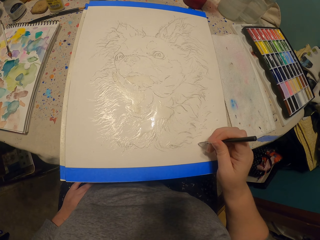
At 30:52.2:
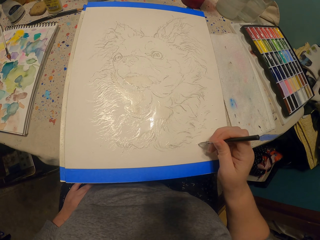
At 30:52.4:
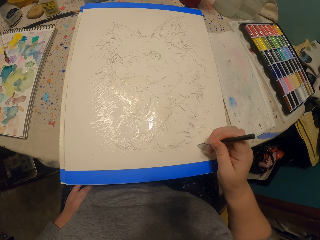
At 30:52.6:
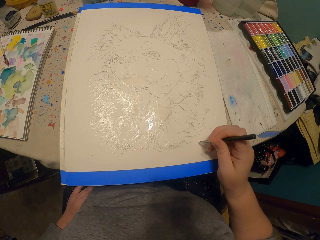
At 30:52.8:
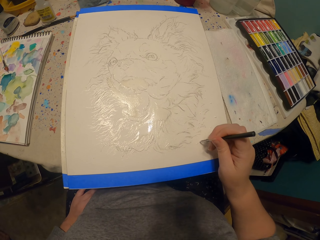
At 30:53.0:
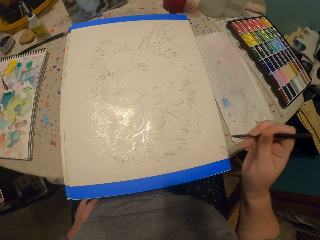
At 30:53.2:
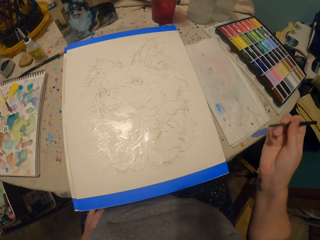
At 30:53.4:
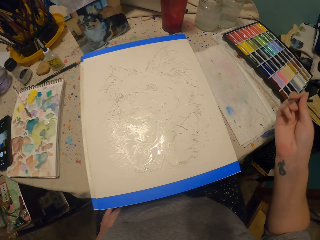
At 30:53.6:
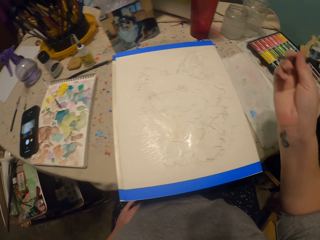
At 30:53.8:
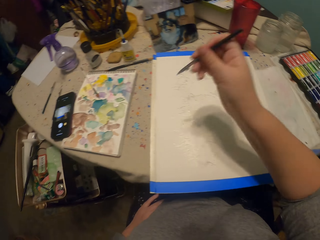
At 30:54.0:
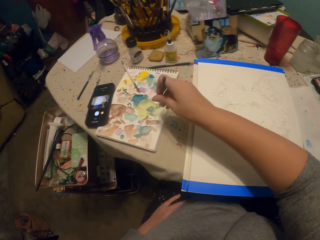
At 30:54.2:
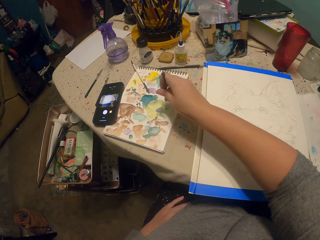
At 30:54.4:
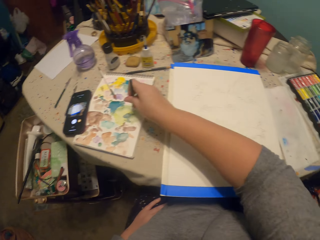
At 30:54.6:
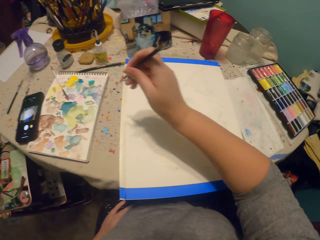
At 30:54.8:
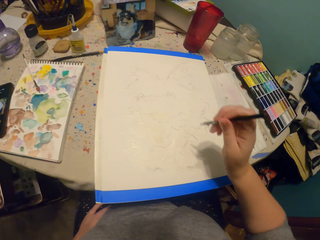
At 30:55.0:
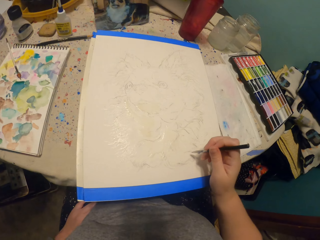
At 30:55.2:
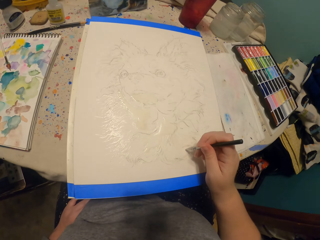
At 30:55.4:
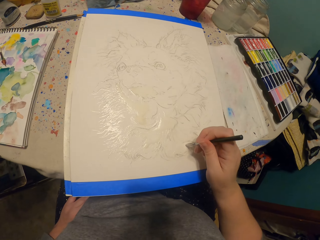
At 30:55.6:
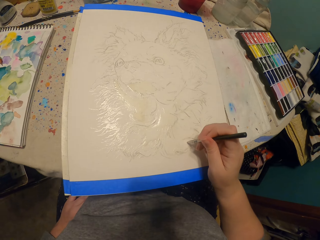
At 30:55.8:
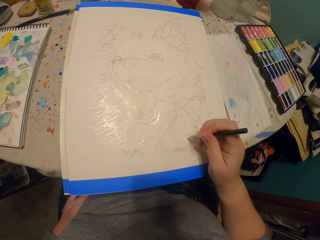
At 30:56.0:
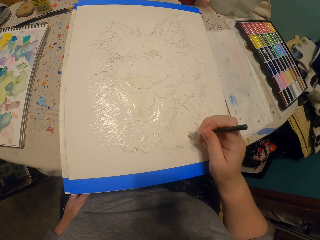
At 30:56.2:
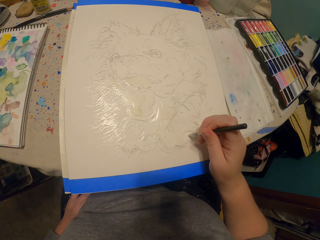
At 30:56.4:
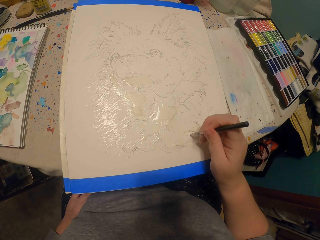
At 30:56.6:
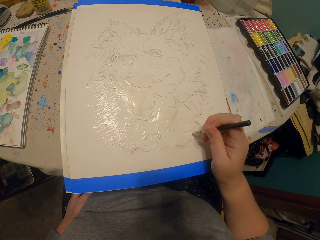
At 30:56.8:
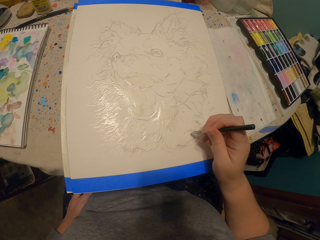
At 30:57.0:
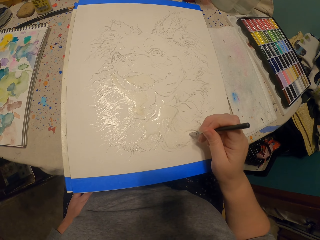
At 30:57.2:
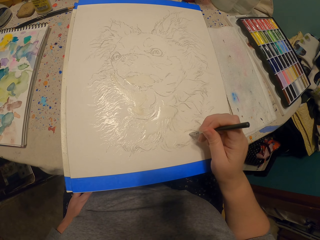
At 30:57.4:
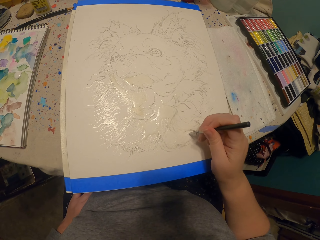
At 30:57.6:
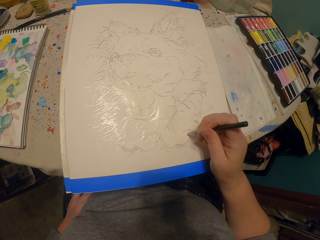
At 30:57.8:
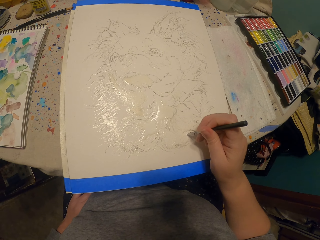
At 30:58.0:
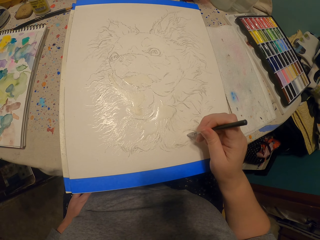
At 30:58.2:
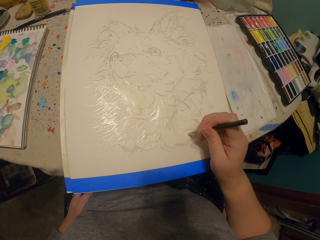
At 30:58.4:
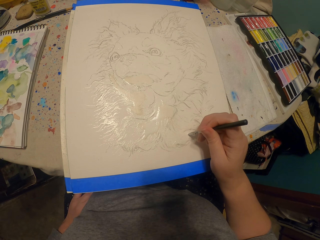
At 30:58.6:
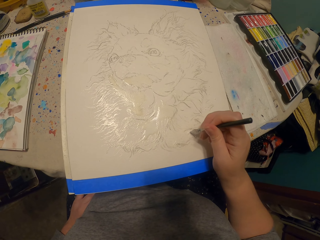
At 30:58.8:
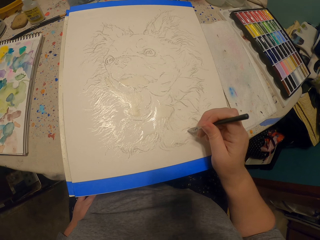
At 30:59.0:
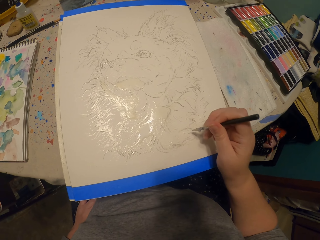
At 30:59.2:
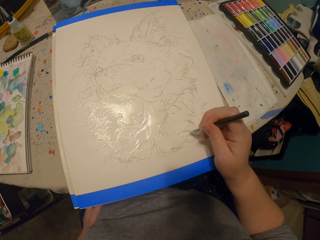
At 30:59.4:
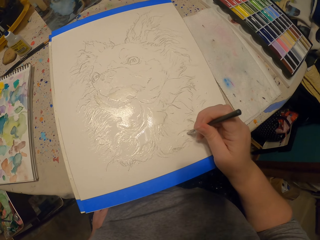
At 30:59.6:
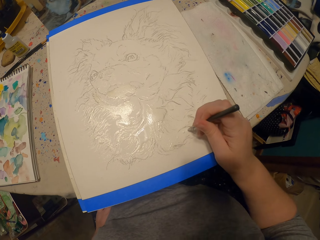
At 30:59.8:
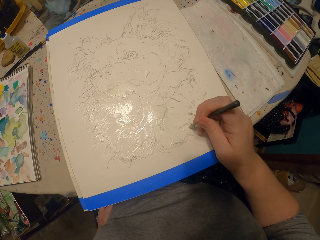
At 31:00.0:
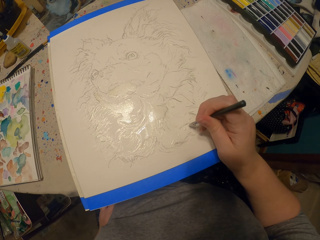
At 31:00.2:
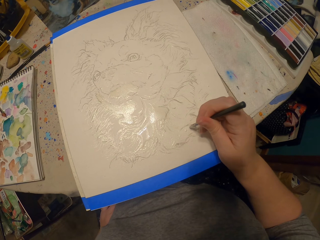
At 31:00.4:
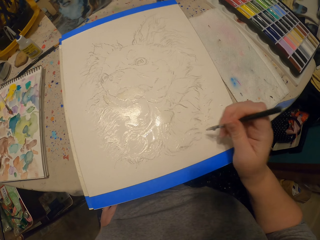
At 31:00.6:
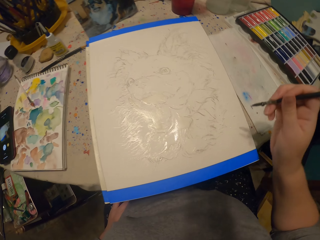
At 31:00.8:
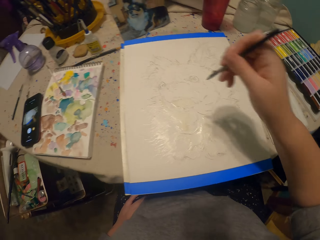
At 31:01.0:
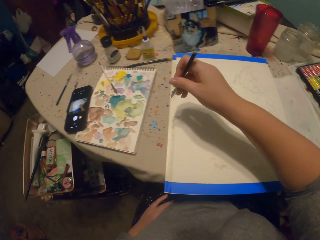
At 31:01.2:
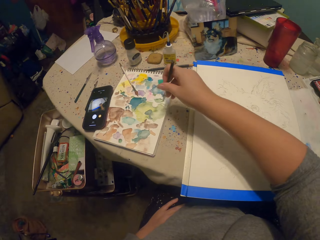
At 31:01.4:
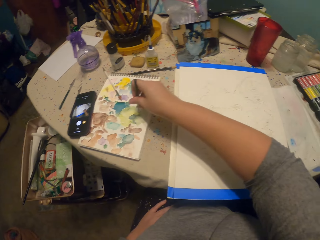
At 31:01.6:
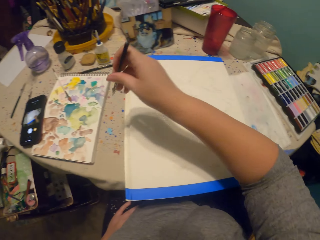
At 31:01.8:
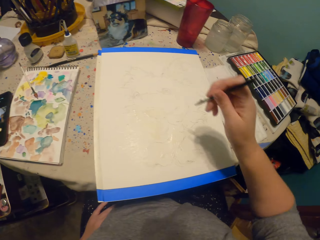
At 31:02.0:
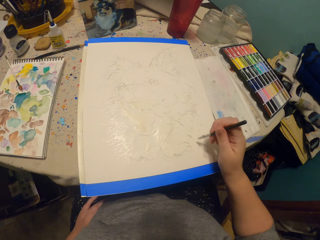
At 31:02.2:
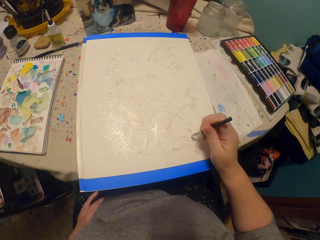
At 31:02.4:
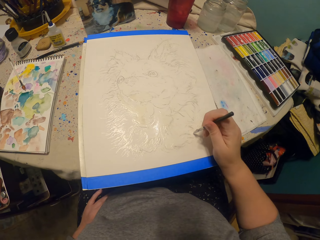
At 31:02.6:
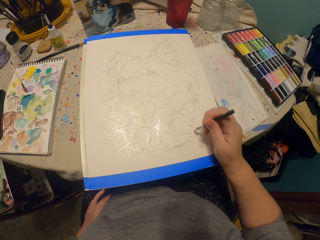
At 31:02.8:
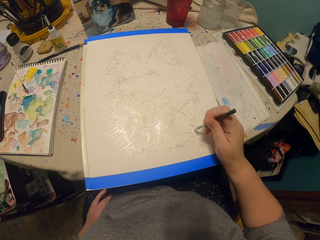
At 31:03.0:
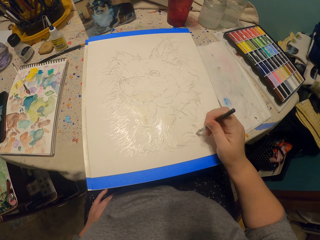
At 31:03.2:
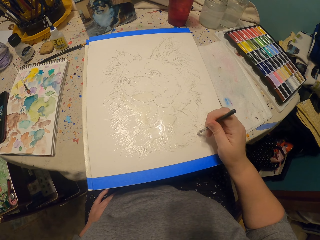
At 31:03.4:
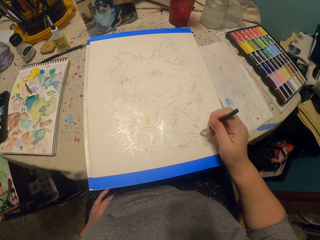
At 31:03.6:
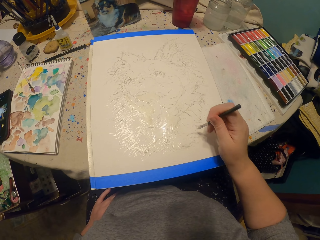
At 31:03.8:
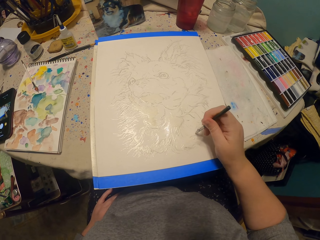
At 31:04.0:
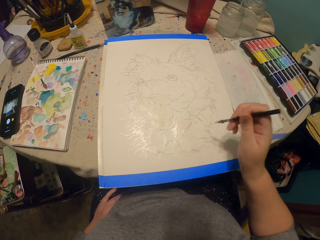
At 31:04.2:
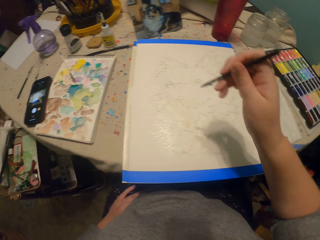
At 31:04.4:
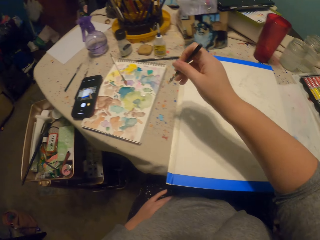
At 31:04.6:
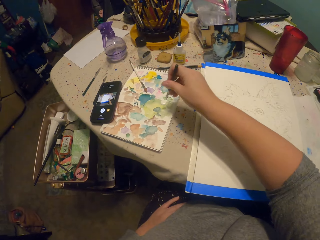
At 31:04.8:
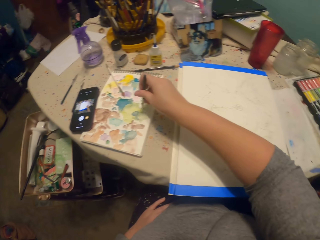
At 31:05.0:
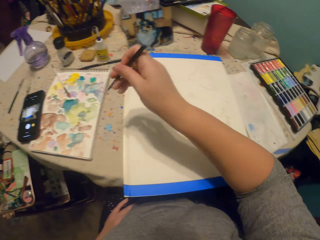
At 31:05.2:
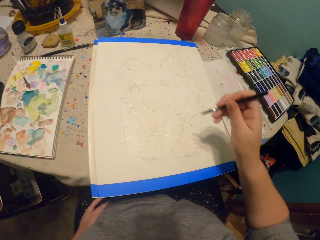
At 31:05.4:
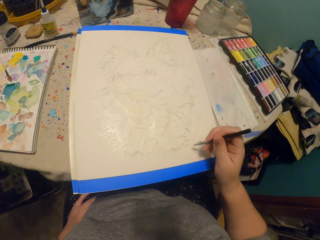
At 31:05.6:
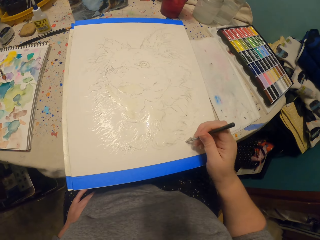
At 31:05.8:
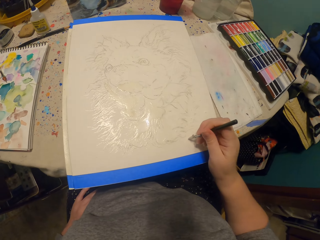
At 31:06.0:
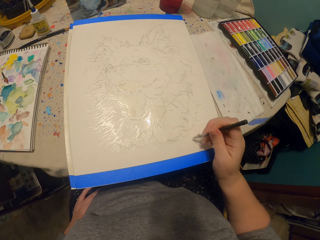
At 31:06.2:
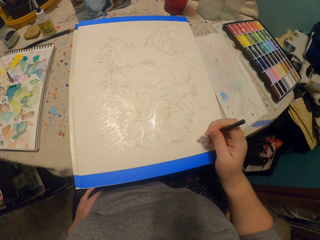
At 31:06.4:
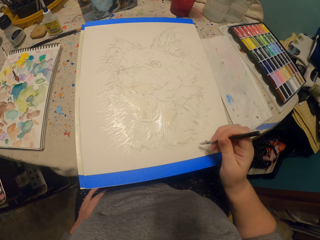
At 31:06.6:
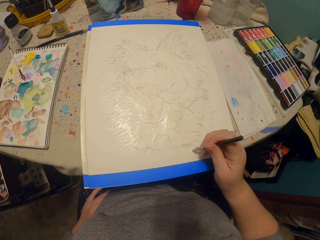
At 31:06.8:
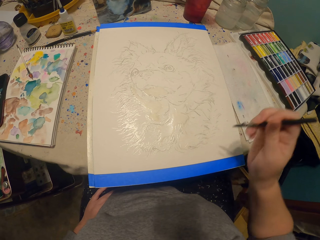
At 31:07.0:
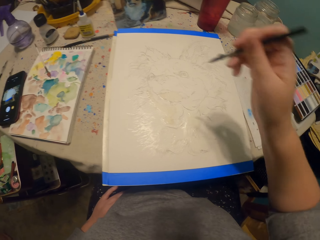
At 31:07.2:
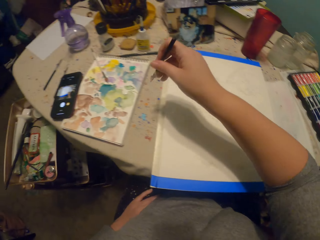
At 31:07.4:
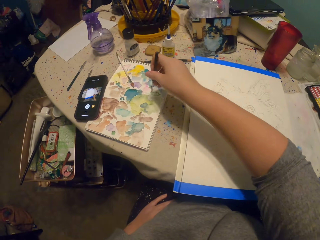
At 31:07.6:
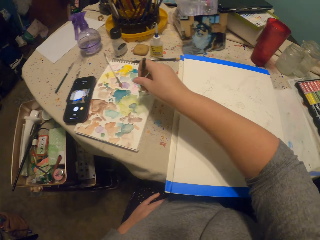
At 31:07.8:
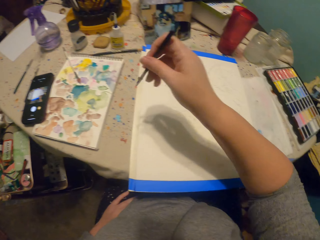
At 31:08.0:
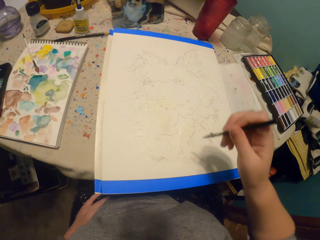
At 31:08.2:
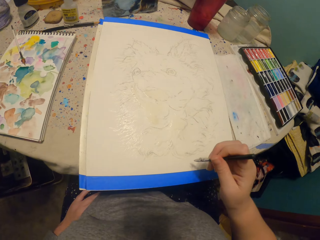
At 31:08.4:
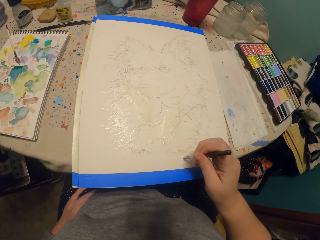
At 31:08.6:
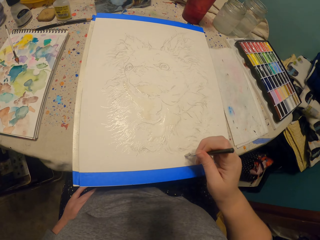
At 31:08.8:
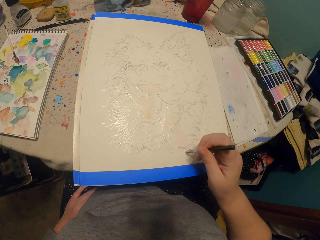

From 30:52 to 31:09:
The camera wearer lifts a hand up. They dip the pen in water colors on a piece of paper. They sketch a dog on the piece of paper. They pick the paint up with the brush. They dip the pen in the water colors on the piece of paper. They lift the hand up. They pick the paint up with the brush. They sketch the dog on the piece of paper. They lift the hand up. They dip the pen in the water colors on the piece of paper. They pick the paint up with the brush. They sketch the dog on the piece of paper. They lift the hand up. They dip the pen in the water colors on the piece of paper. They pick the paint up with the brush. They sketch the dog on the piece of paper.

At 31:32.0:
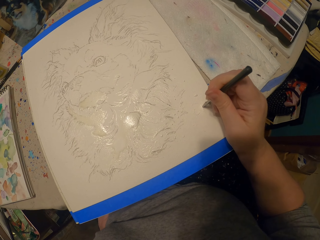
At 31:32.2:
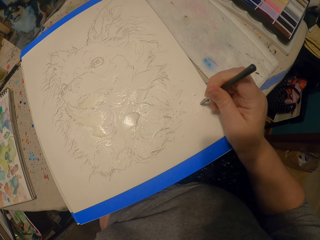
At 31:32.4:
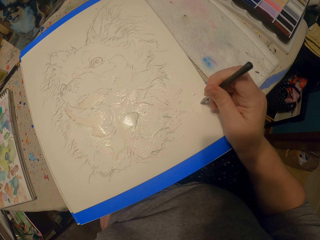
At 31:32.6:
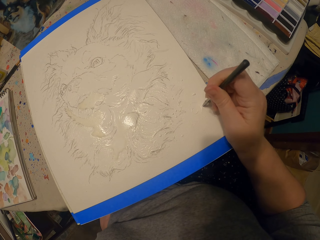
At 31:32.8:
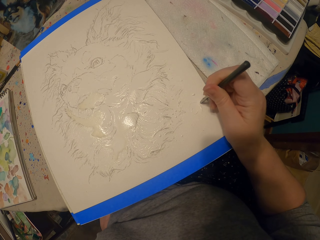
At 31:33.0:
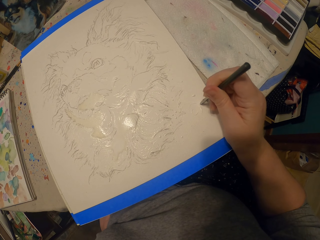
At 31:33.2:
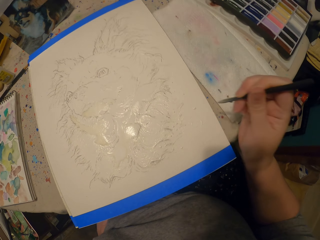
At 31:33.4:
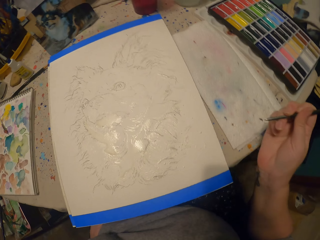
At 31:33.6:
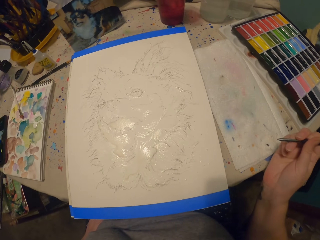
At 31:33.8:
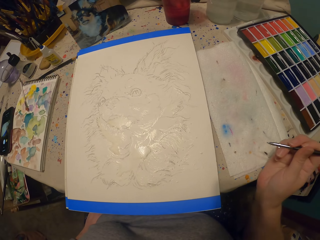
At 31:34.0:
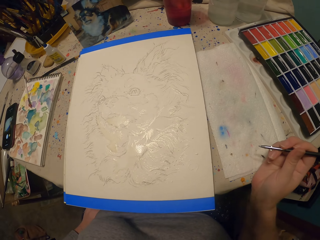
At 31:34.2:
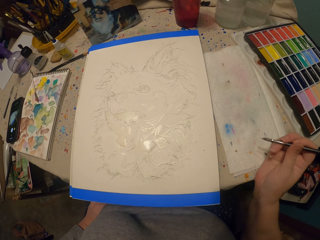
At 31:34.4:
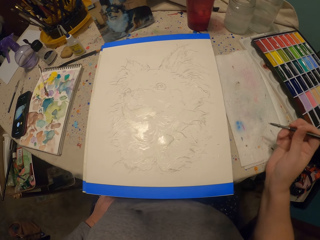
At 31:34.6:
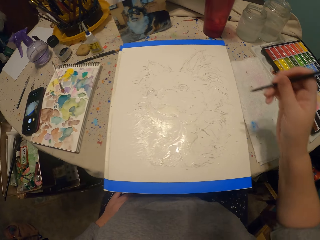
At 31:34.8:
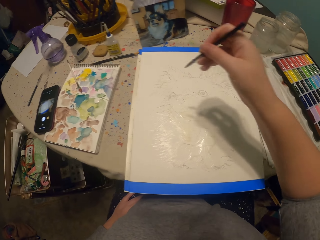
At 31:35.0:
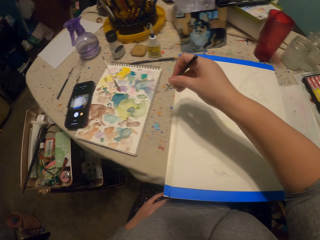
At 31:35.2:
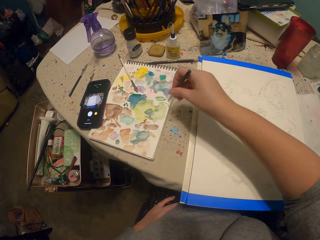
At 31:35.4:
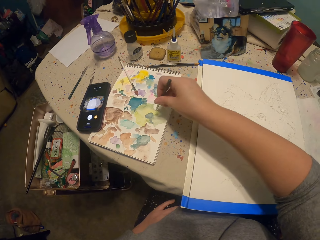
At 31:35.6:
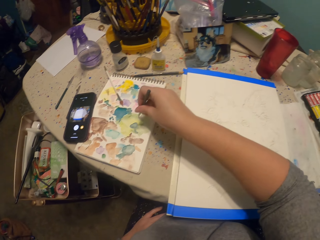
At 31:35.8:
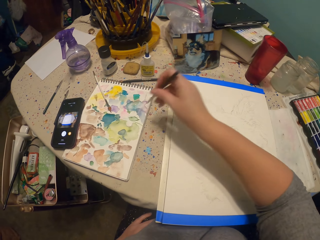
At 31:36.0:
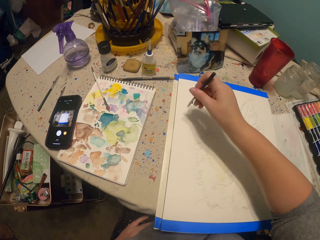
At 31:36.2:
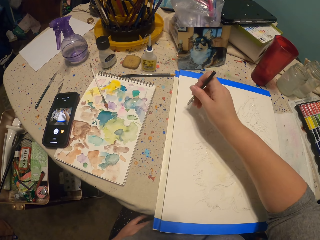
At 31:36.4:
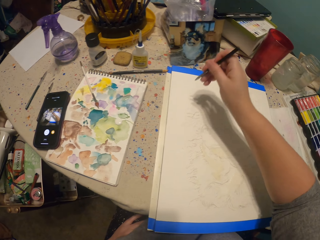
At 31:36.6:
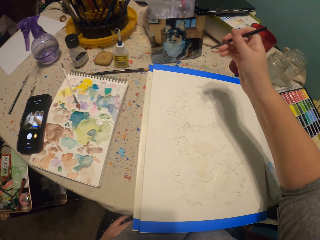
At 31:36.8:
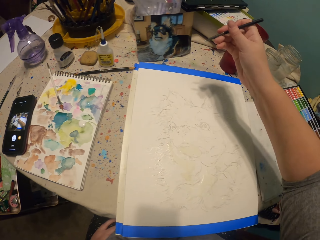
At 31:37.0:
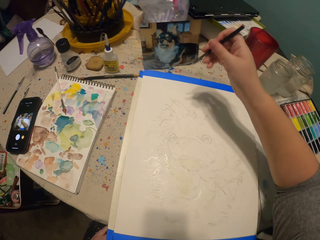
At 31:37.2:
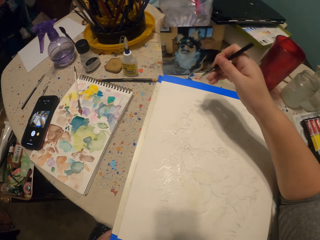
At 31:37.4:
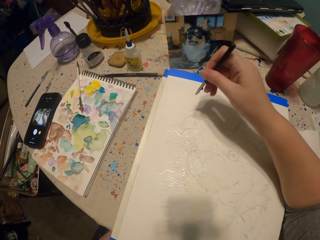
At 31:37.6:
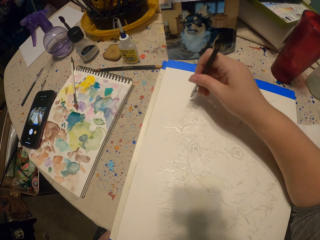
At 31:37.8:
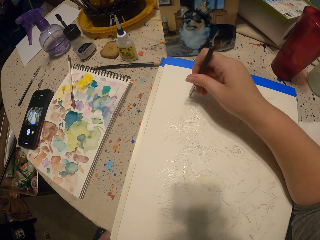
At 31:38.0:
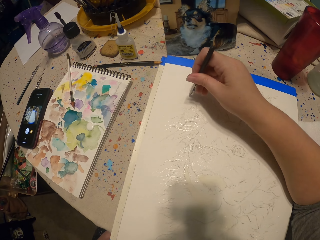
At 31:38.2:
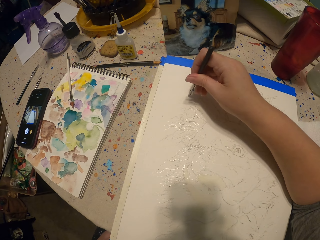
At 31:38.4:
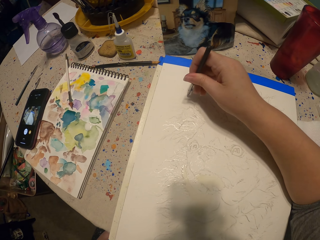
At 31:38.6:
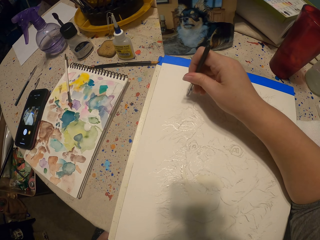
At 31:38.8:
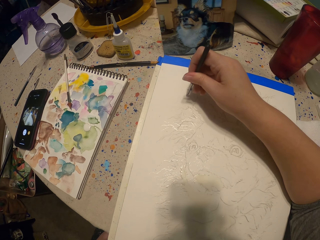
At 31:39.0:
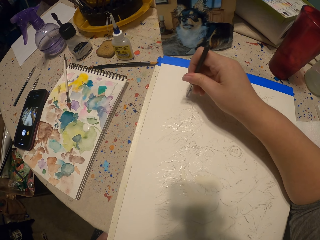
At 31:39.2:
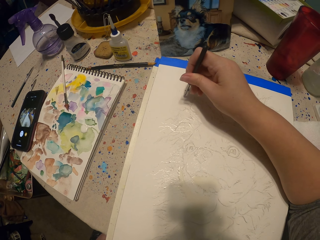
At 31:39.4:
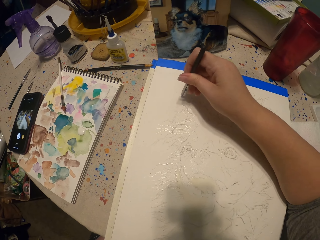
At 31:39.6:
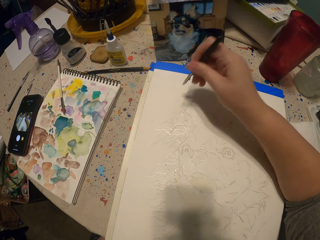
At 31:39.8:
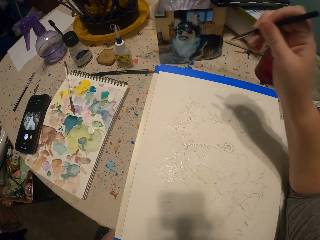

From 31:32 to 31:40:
The camera wearer lifts a hand up. They dip the pen in water colors on a piece of paper. They pick the paint up with the brush. They sketch a dog on the piece of paper. They lift the hand up. They sketch the picture.
